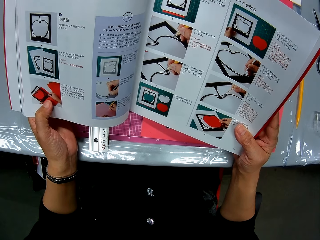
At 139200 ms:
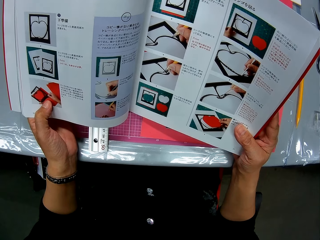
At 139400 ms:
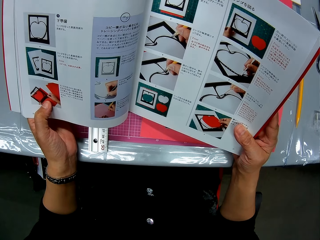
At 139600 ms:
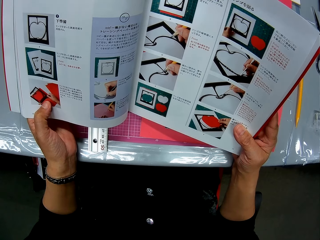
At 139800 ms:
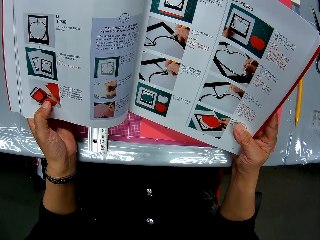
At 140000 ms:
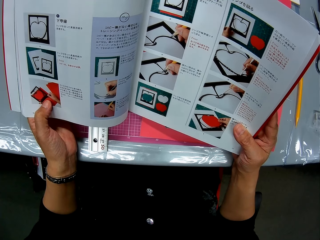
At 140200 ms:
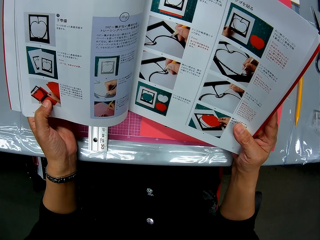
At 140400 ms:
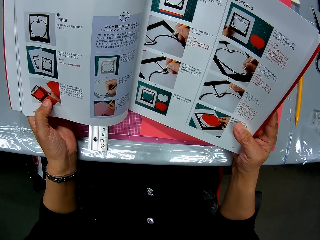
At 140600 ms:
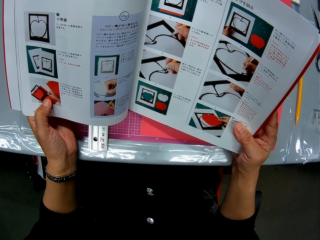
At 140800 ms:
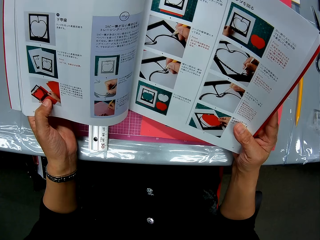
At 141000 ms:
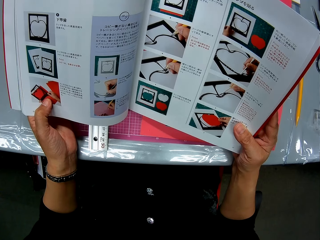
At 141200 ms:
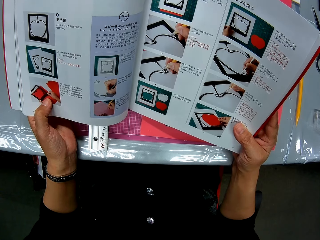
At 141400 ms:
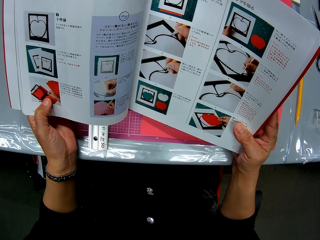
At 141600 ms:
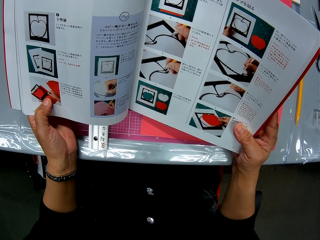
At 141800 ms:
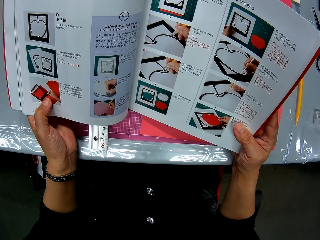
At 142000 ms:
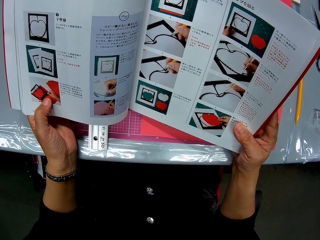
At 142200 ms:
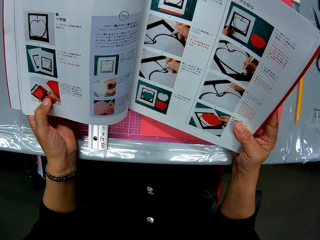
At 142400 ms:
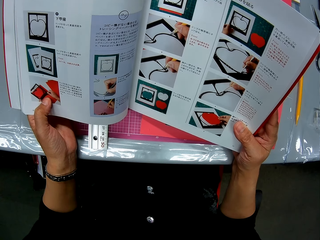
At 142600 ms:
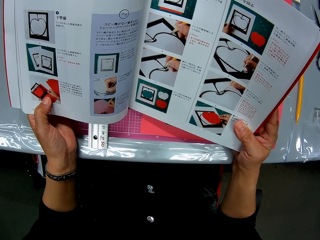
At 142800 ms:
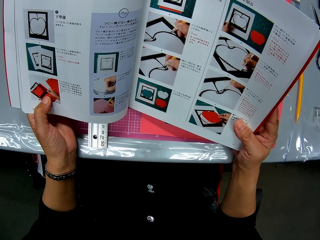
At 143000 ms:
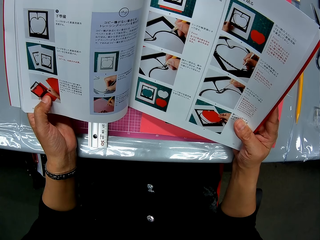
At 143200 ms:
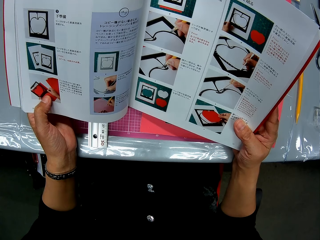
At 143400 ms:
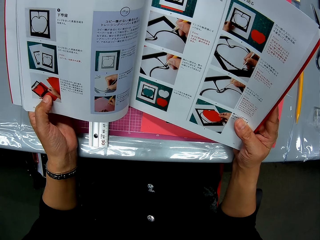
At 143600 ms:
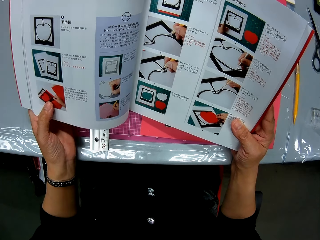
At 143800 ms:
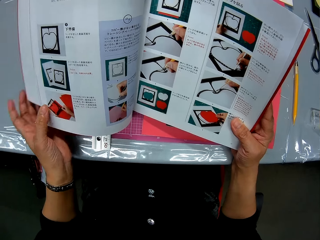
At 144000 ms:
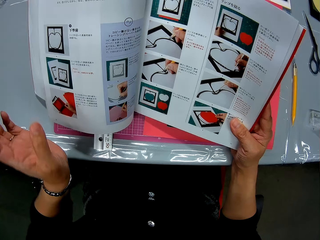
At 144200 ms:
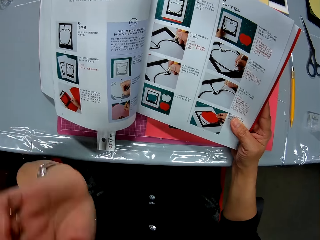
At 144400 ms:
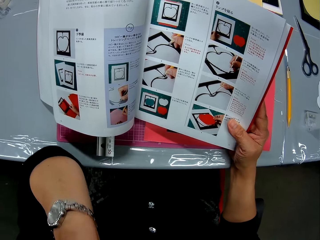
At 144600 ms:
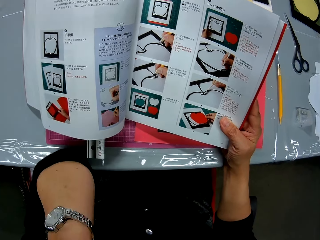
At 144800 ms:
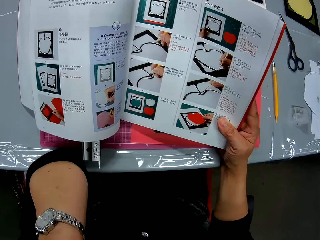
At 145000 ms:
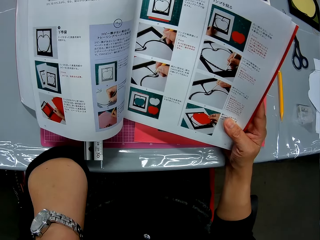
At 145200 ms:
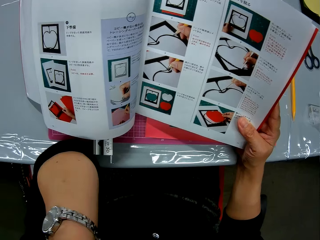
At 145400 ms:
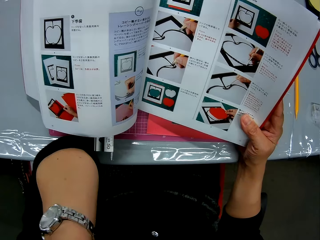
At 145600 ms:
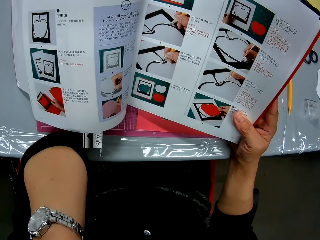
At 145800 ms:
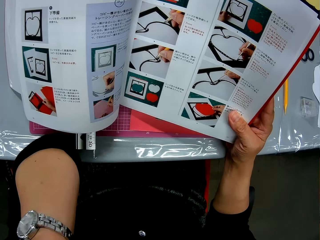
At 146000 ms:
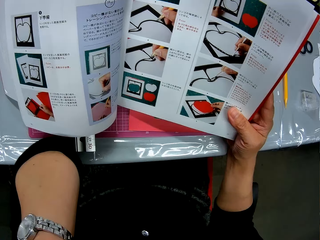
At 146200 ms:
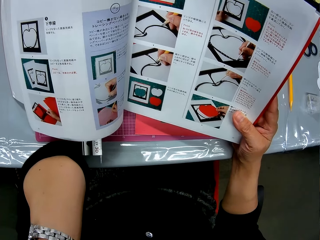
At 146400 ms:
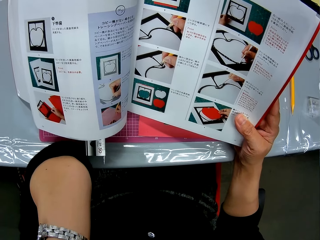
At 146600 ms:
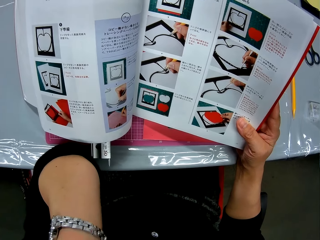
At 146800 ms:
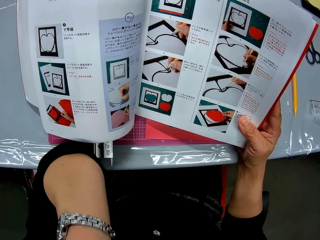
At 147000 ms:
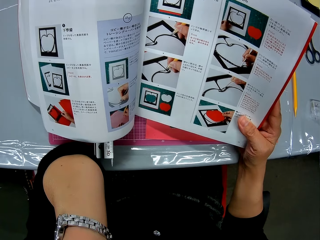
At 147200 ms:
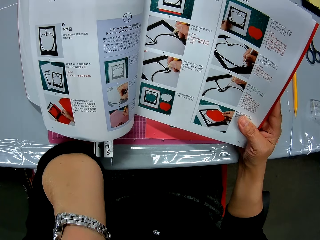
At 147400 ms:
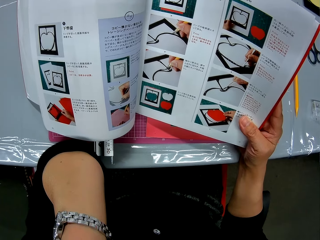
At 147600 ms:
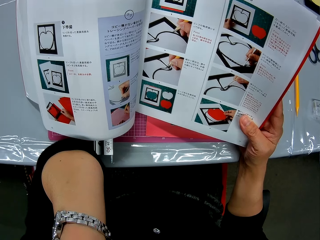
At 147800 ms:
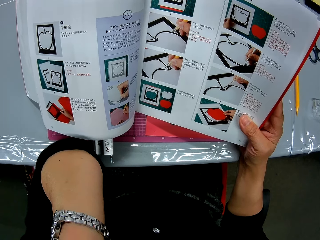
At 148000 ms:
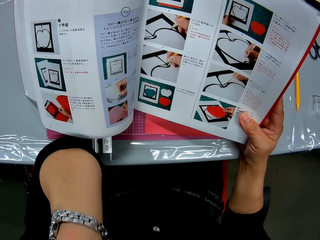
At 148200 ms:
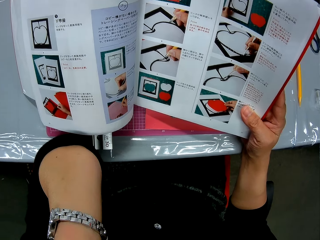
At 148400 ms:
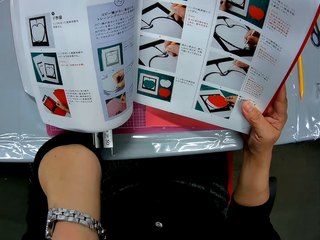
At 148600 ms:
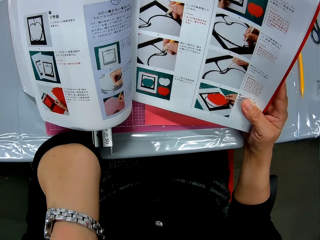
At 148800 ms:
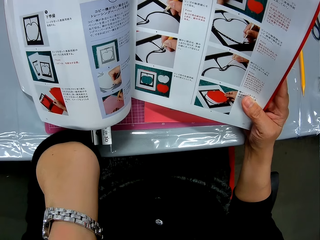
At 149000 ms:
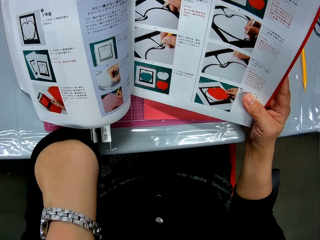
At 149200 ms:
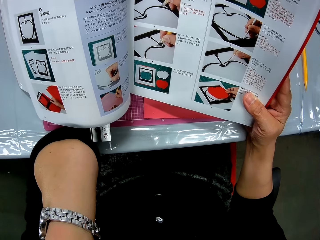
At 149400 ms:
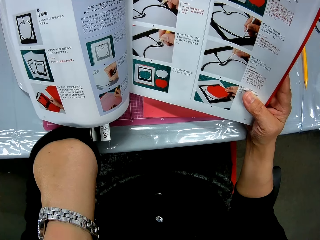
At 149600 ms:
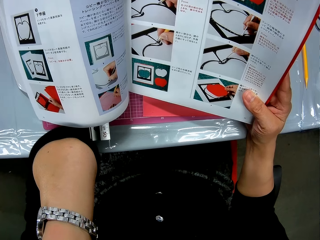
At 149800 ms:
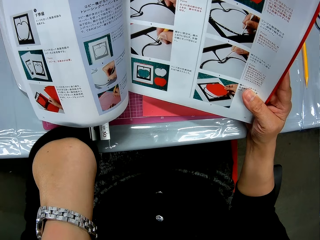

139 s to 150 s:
The camera wearer rests her left elbow on the table. She touches part of the body.

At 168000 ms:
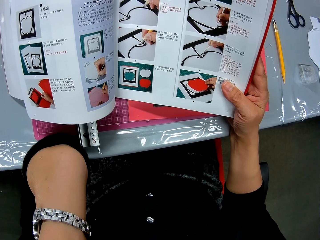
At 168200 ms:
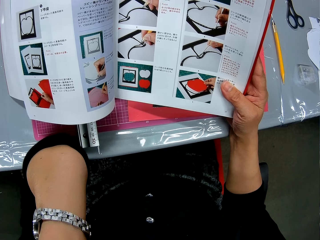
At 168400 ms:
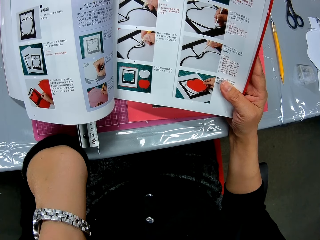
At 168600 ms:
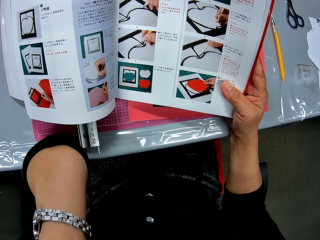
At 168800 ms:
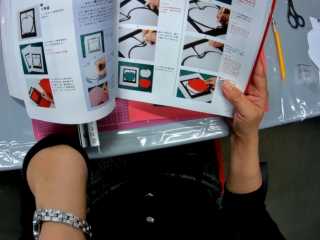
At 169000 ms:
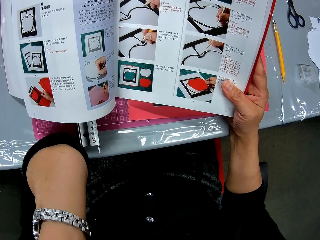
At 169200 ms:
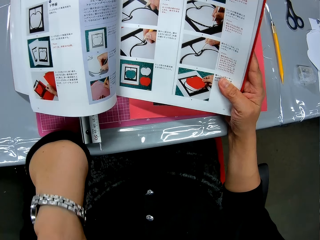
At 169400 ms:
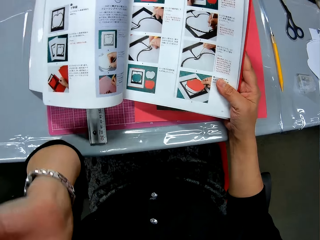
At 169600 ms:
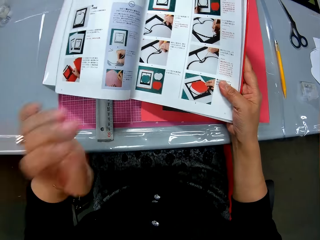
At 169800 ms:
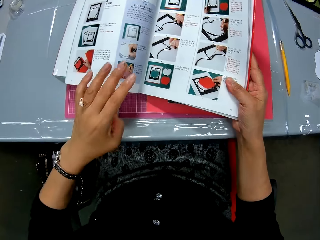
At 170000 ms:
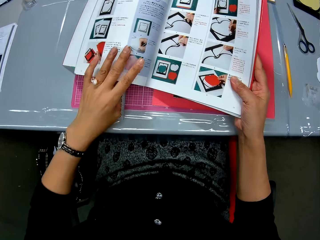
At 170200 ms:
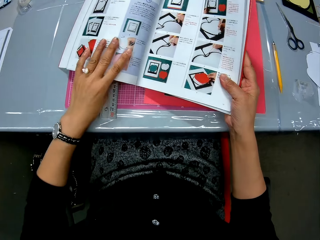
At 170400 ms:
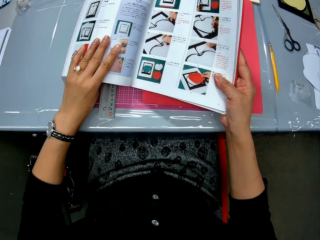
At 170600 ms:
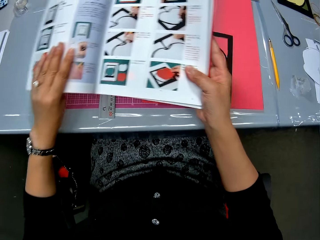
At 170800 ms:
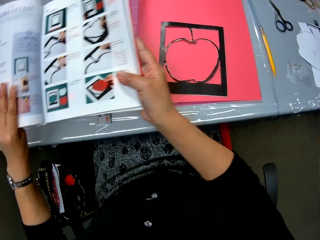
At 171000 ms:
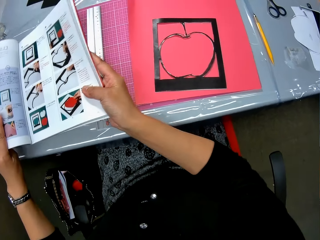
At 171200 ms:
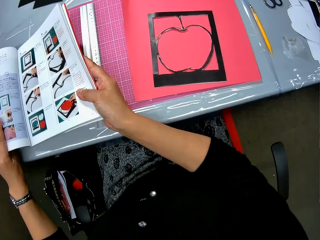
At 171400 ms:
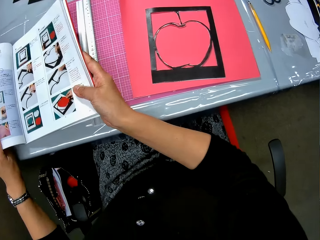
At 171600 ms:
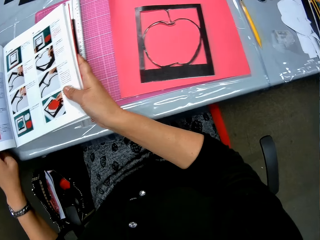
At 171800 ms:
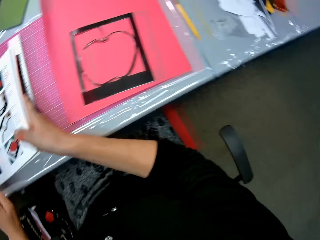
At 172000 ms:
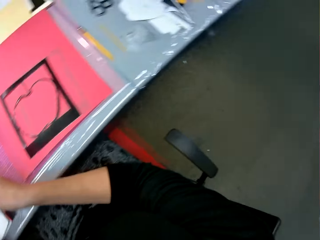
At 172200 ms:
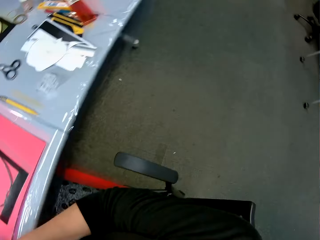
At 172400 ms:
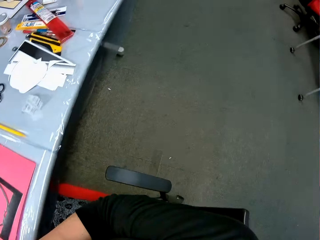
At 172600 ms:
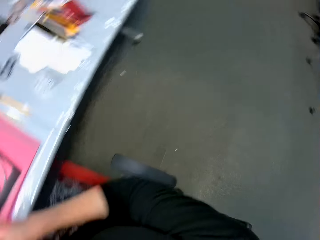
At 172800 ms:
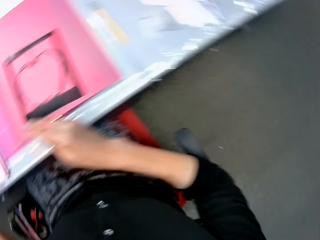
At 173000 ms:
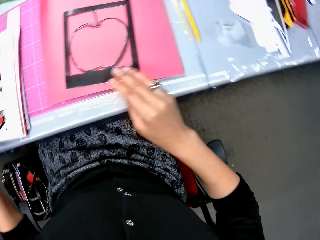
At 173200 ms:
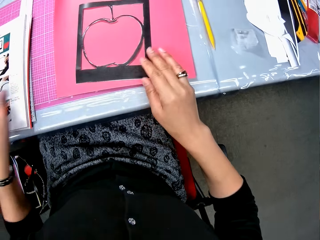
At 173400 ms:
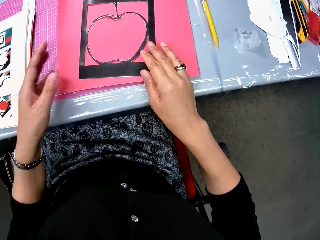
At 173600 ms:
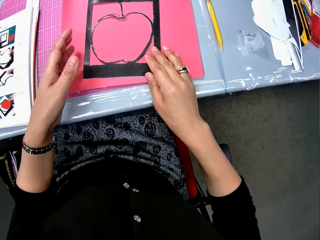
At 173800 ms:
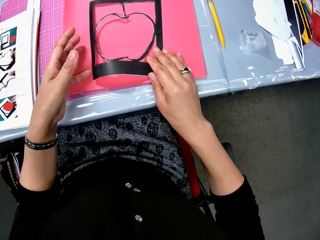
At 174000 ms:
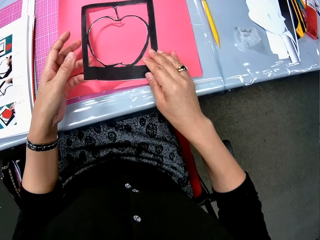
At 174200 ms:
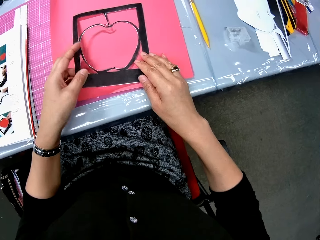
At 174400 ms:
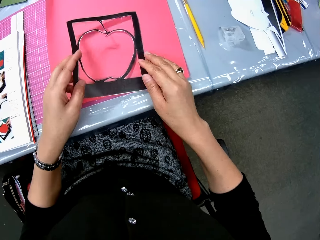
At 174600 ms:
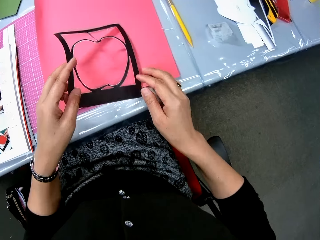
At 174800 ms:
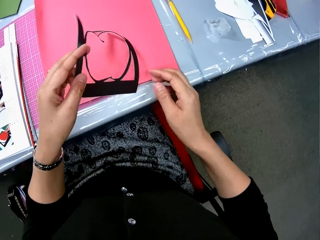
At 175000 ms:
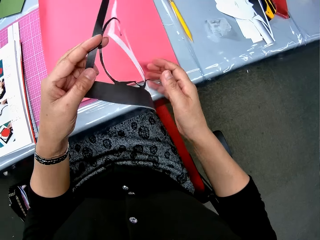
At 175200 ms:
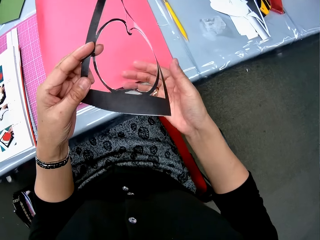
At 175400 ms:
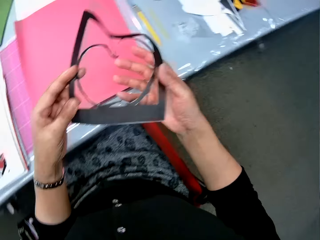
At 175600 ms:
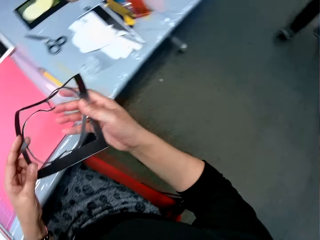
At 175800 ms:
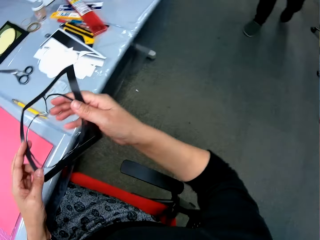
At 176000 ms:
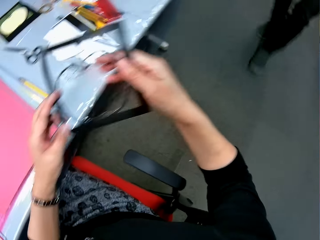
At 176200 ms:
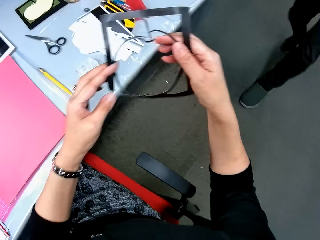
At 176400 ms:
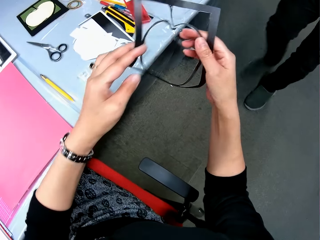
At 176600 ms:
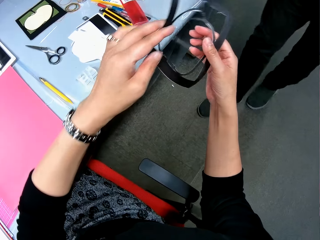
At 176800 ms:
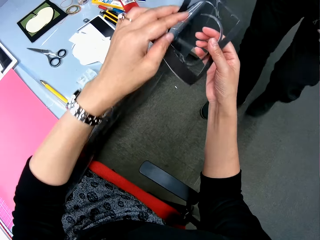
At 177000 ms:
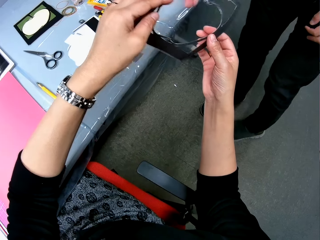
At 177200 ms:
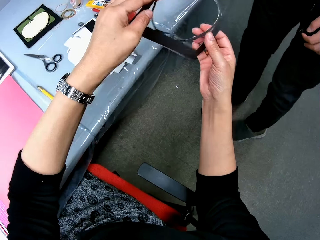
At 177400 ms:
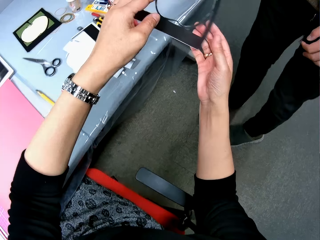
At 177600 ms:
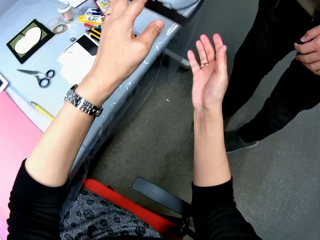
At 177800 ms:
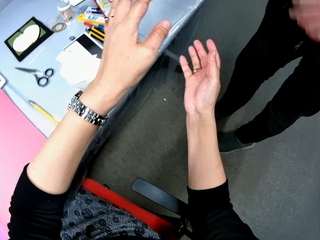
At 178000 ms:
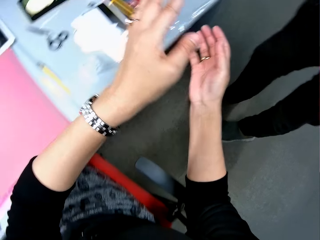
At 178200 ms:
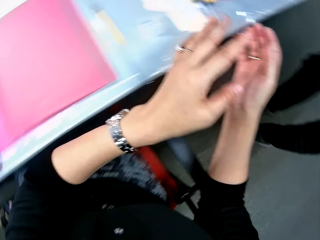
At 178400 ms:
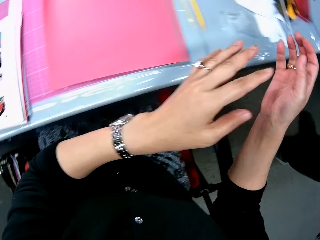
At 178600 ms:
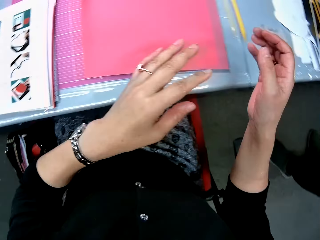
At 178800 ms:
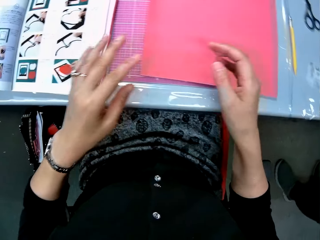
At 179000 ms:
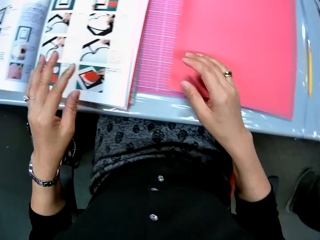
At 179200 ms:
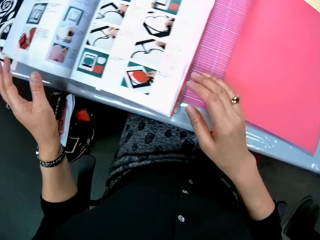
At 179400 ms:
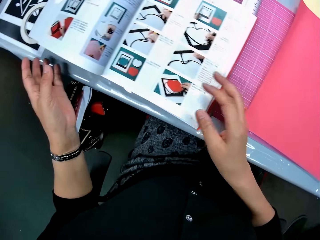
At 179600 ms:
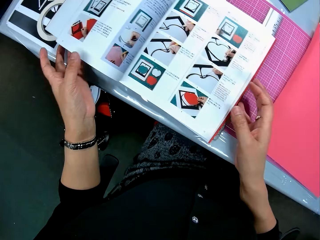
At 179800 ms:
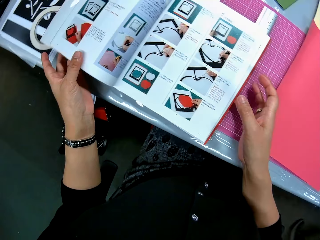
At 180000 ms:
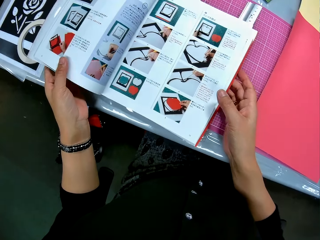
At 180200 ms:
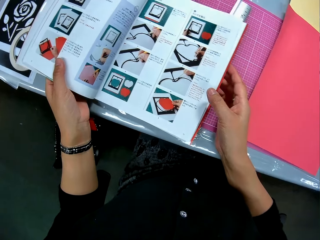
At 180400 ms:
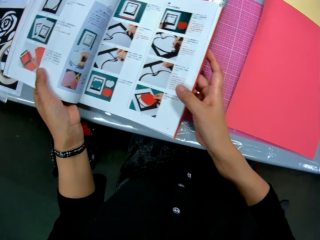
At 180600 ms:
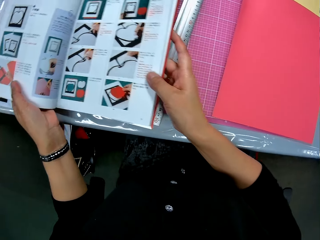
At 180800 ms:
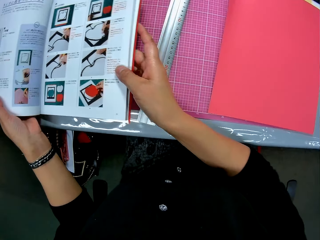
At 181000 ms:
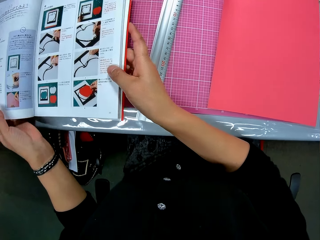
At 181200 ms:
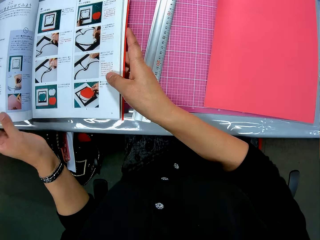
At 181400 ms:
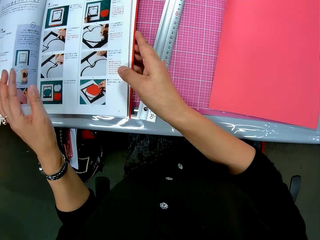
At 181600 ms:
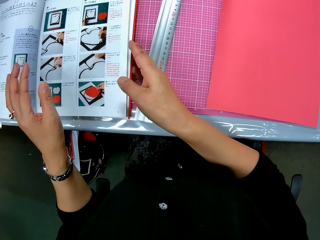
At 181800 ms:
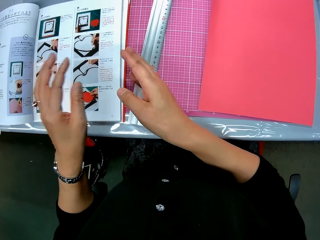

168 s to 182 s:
The camera wearer moves the book to the left side of the table. They glance at the right side of the table. They pick up the paper craft from the top of the red cardboard. They pick up the cutting mat. They look at a man on the right side of the work area. They give the paper craft to the man. The man walks toward the camera wearer and takes the cutting mat from the camera wearer. The camera wearer moves the book further to the left.
